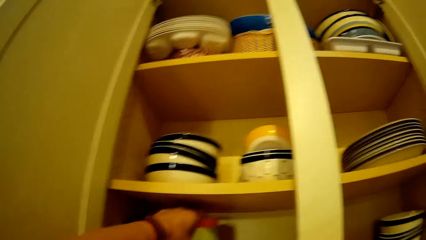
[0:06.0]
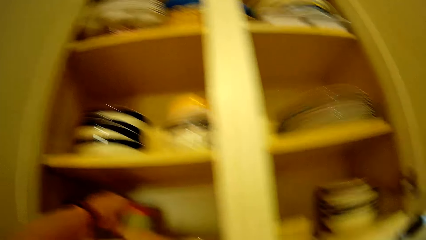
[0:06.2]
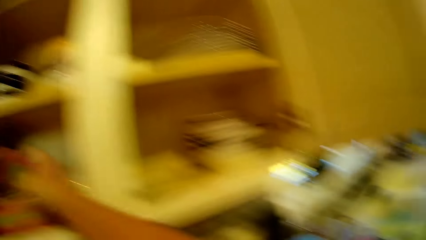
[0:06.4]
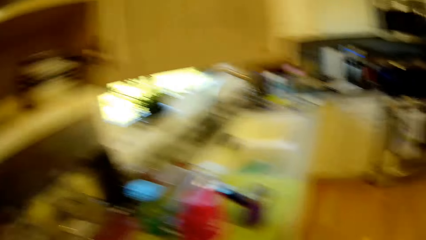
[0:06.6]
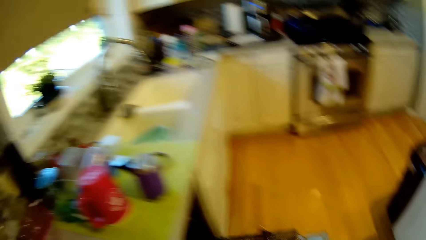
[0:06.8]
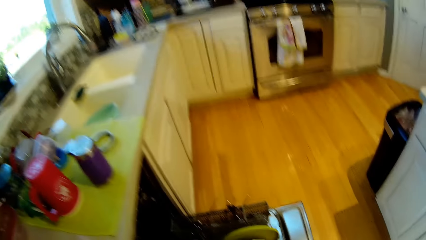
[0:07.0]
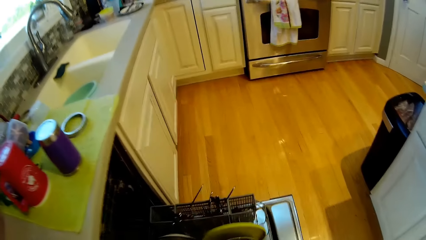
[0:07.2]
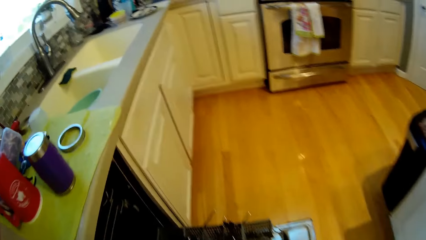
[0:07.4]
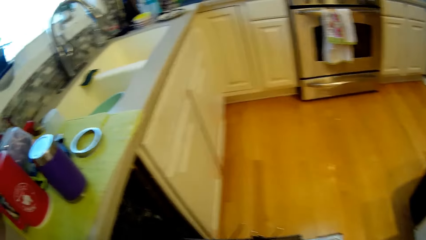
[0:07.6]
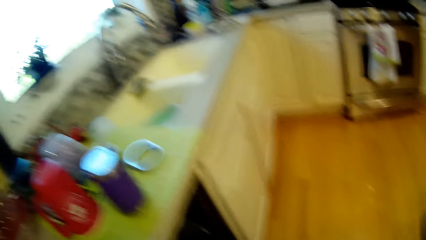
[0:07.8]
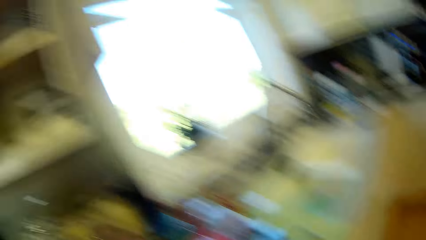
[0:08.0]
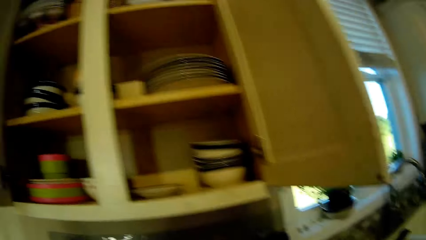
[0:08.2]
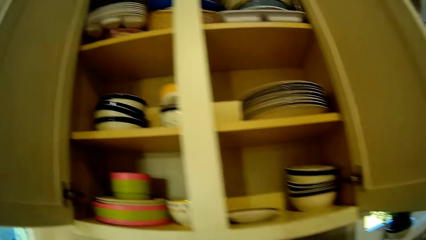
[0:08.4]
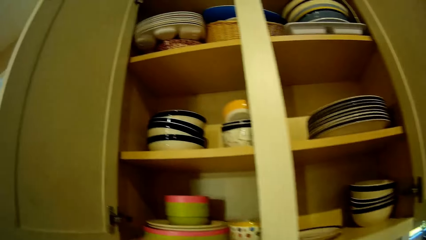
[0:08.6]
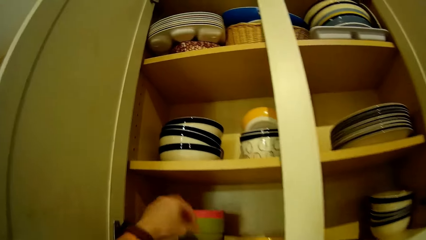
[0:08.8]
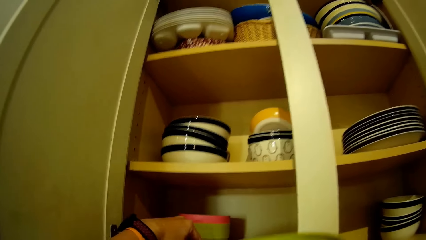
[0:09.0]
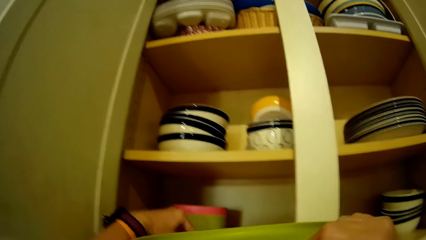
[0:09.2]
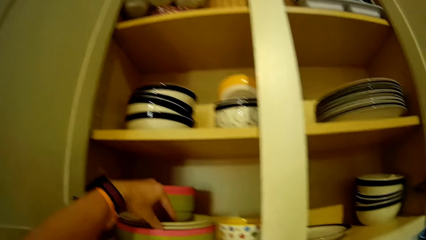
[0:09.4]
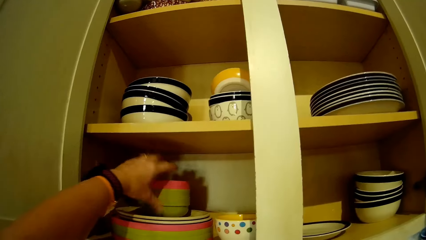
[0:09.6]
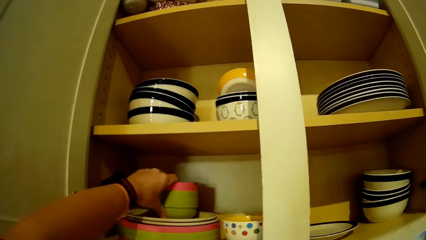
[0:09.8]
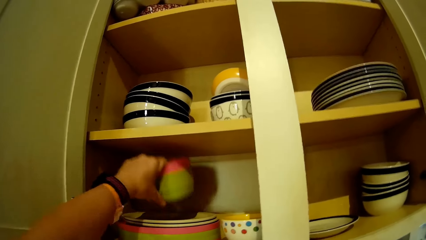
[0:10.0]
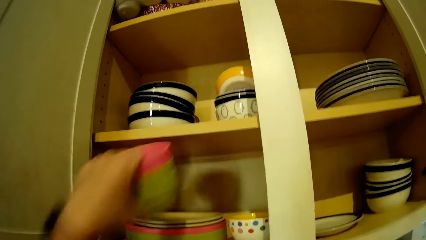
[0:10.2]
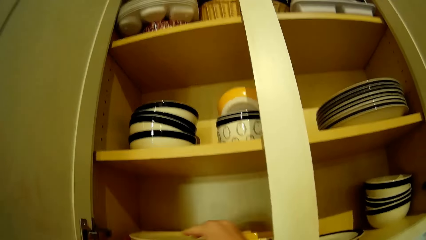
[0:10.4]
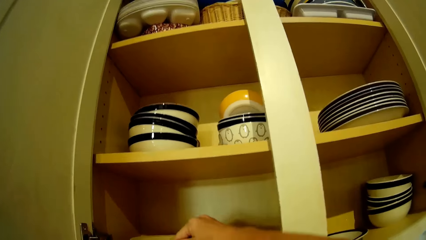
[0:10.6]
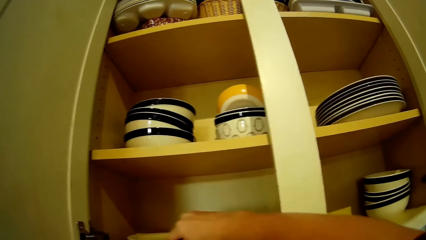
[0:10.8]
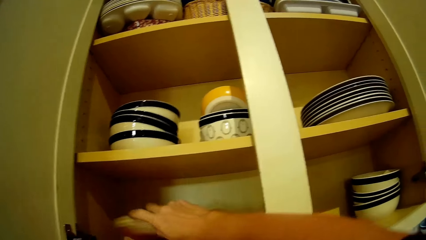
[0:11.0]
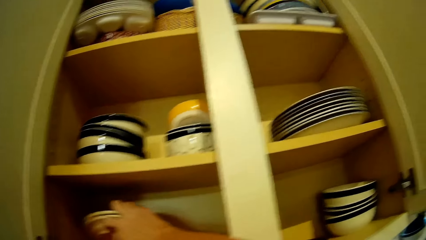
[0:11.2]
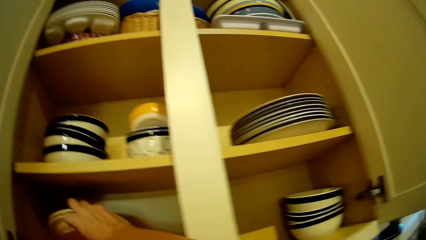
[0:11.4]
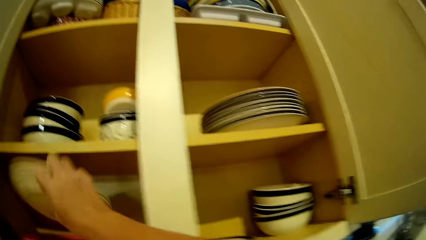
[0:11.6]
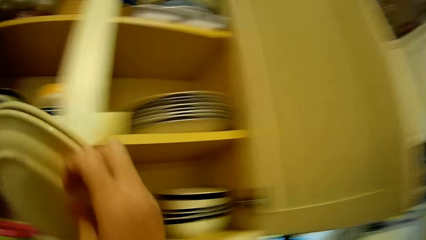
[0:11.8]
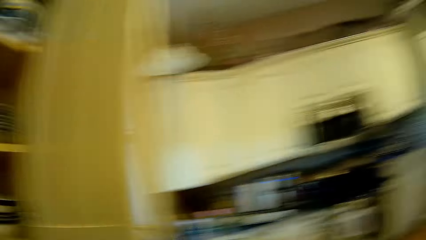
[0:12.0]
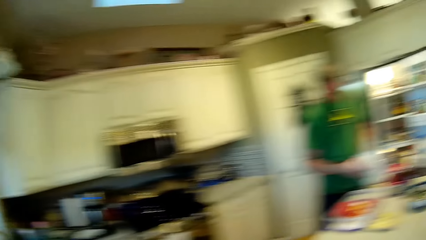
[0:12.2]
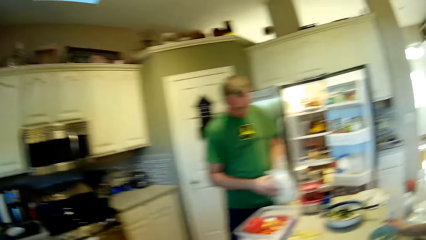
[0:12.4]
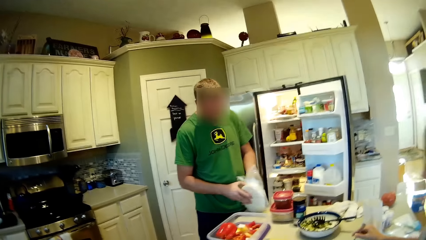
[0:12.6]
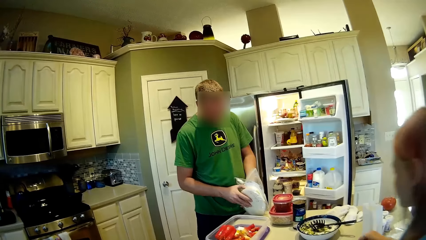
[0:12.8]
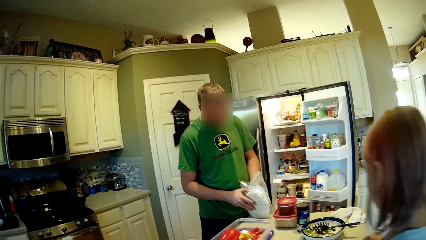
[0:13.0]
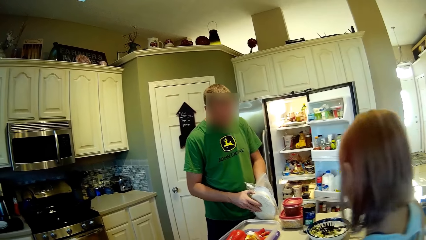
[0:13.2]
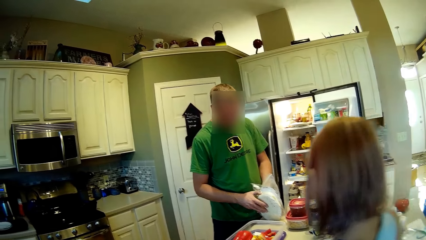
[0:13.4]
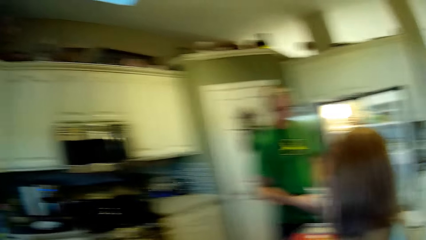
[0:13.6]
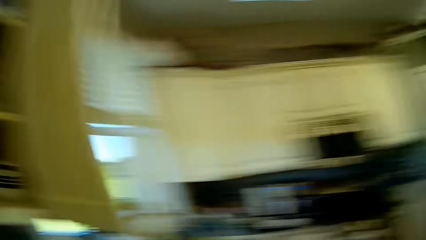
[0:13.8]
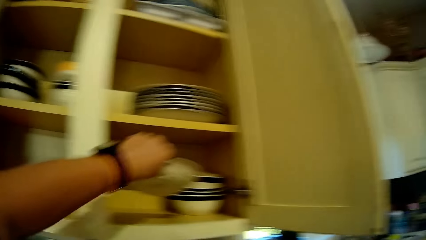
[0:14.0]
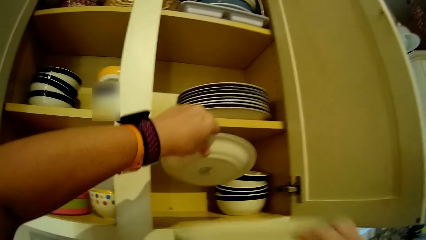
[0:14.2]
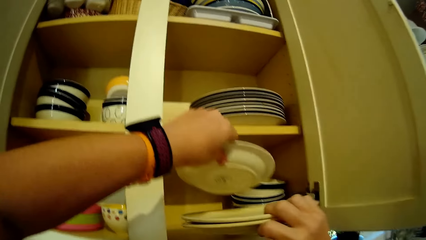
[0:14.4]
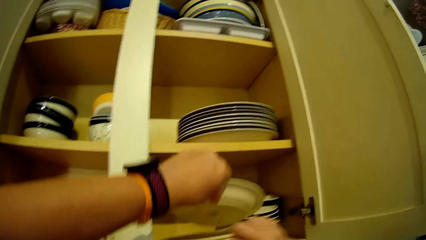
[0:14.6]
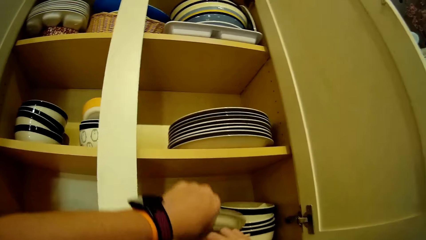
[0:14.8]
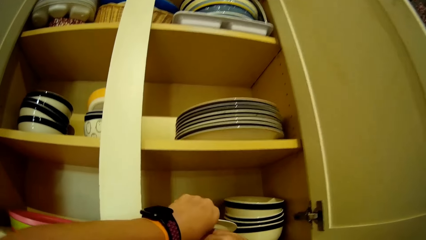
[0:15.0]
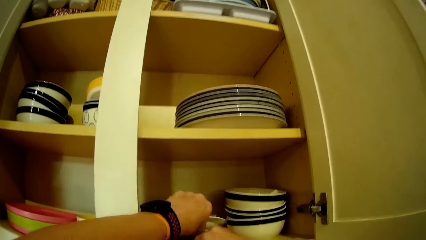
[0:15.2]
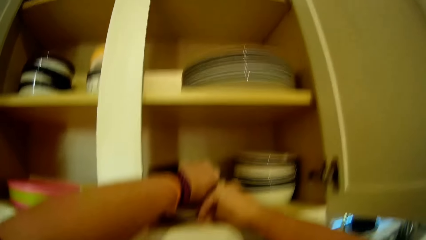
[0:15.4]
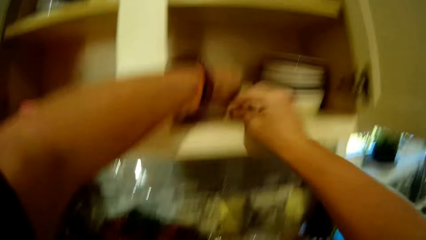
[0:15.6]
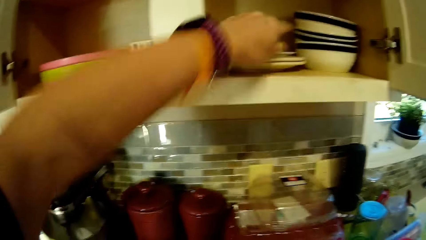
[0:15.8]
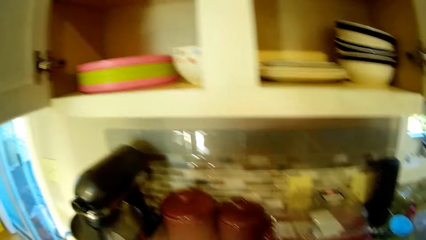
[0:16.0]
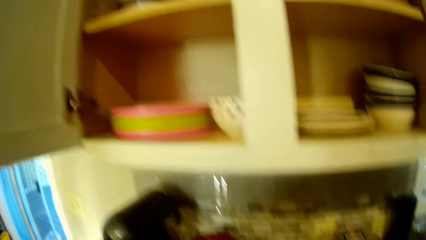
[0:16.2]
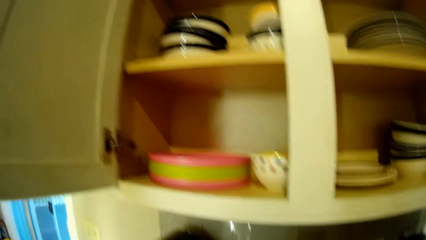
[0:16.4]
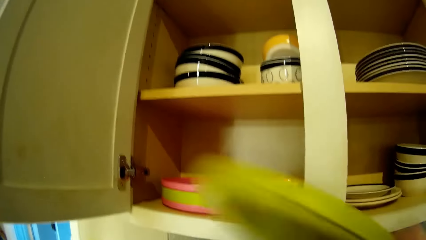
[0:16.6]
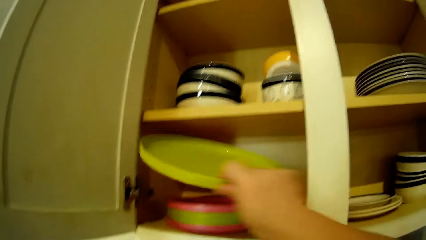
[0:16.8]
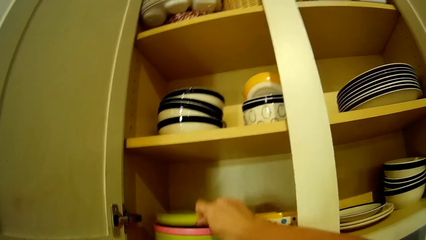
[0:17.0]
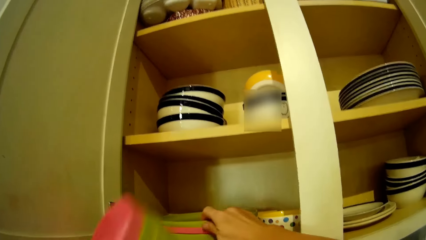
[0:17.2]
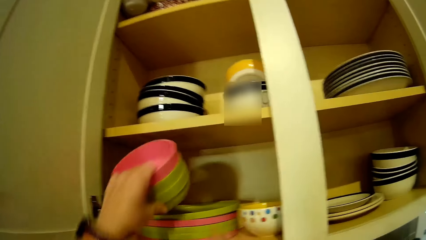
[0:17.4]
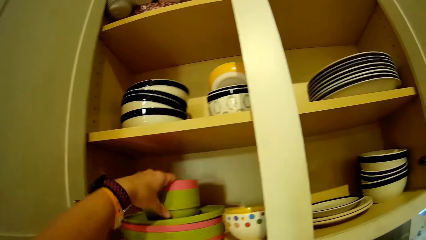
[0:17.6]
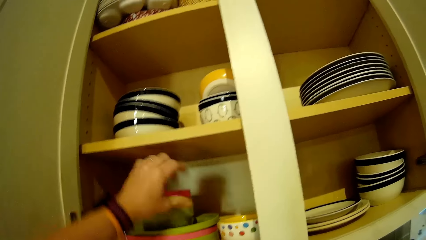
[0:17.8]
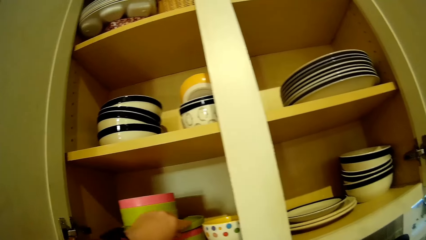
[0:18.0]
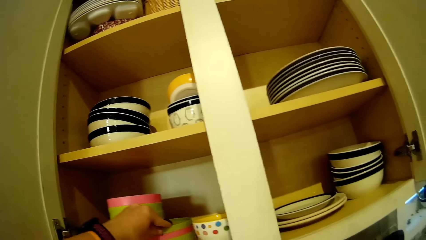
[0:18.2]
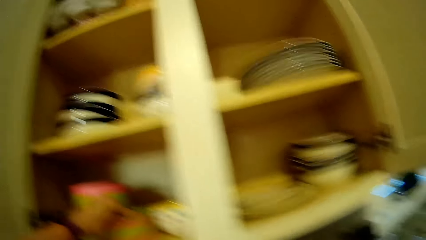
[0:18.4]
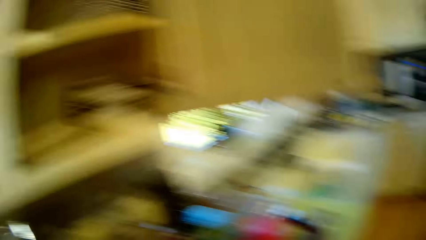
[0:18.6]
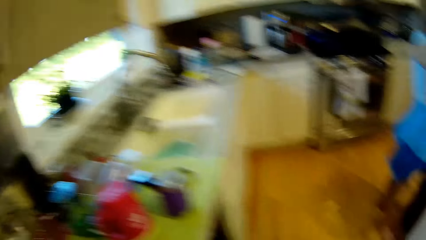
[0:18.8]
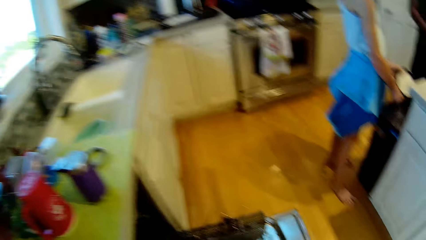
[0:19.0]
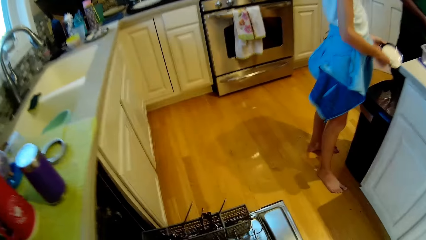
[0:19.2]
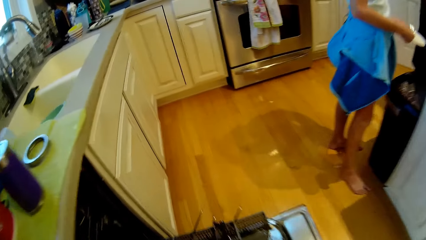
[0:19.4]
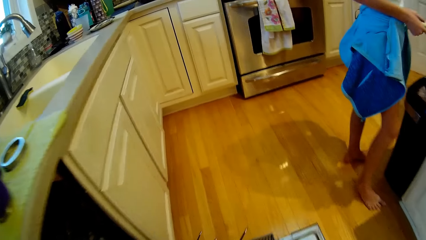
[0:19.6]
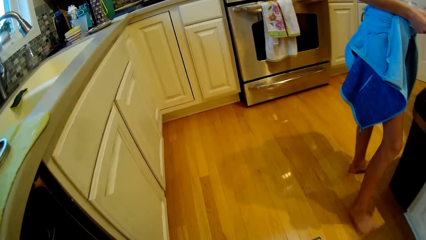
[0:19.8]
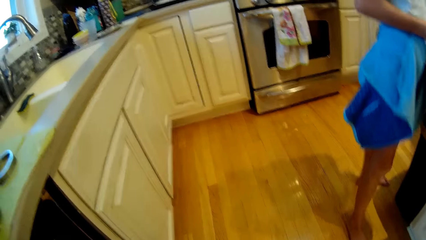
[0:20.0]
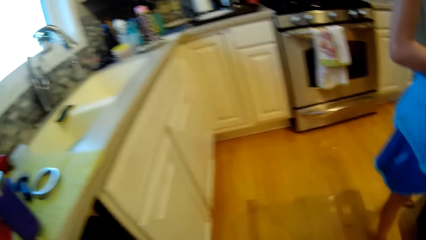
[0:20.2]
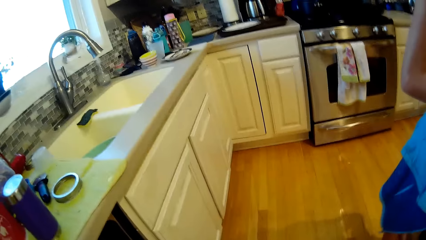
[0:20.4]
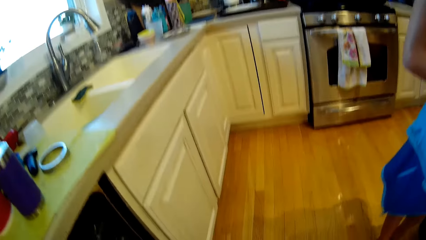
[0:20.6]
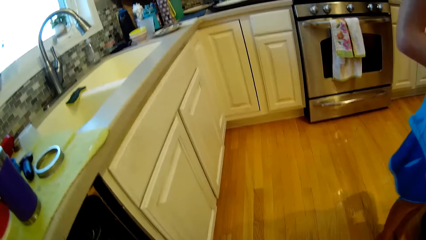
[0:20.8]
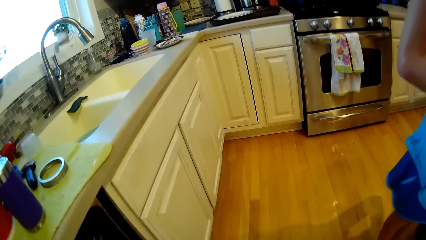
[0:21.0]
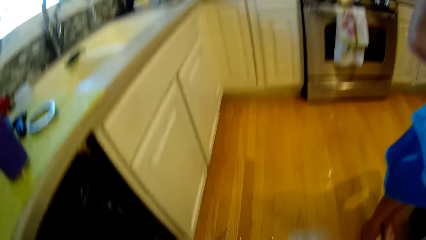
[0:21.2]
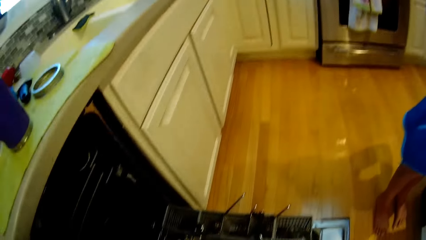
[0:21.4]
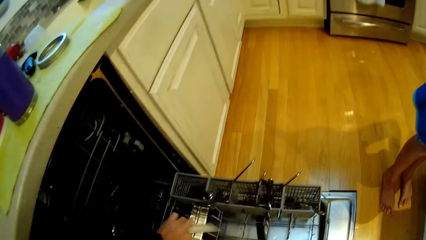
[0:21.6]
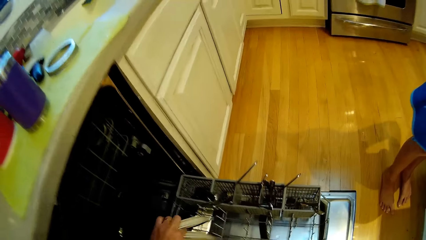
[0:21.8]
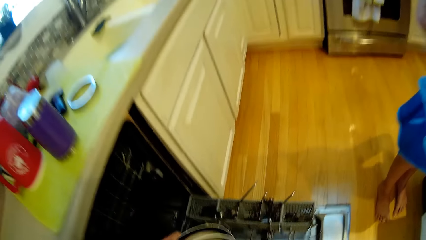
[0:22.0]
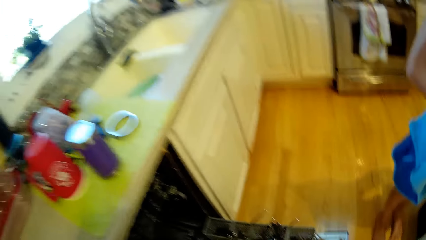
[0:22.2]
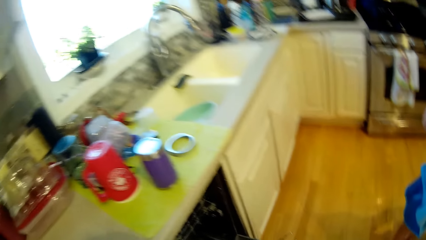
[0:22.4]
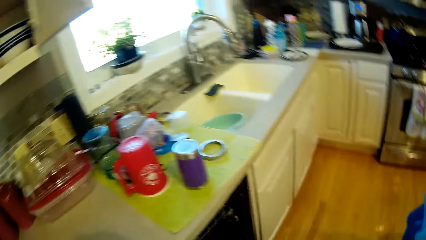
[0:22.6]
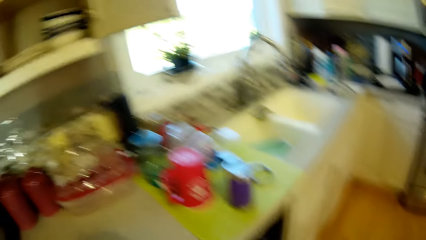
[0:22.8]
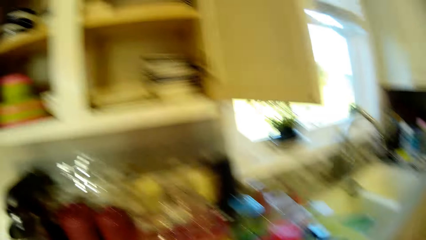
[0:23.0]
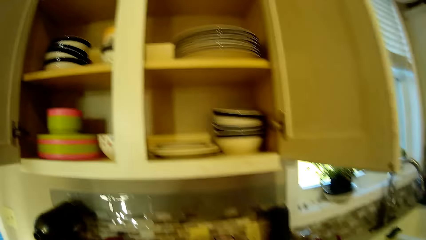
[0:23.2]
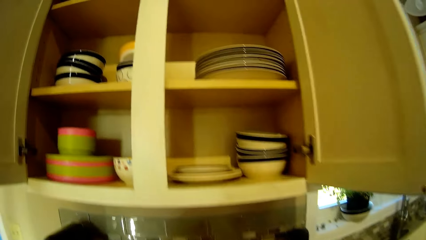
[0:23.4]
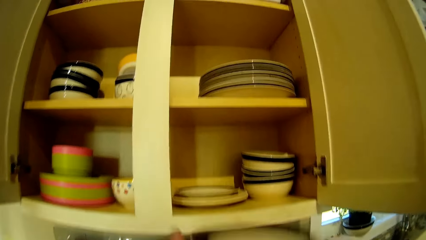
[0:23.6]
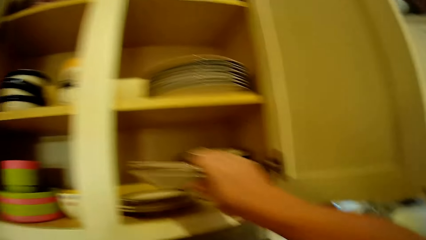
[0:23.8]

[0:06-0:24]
The camera wearer looks around. They pick up the bowl. They pick up the plate. They look around. A person stares at the table. The person walks around. The camera wearer places the plate in the other cabinet. They place the plate in the cabinet. They place a dish in the cabinet. They look around. Another person looks around. The camera wearer picks up the plate.
